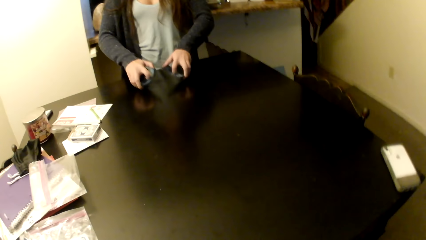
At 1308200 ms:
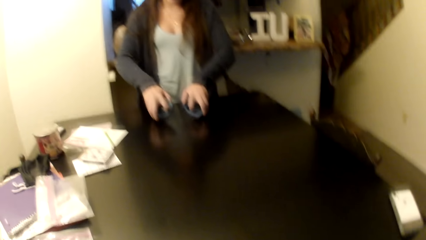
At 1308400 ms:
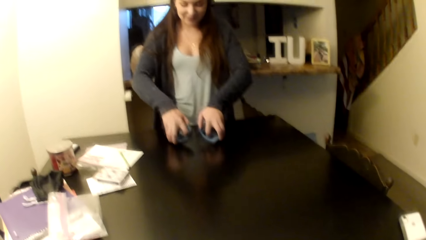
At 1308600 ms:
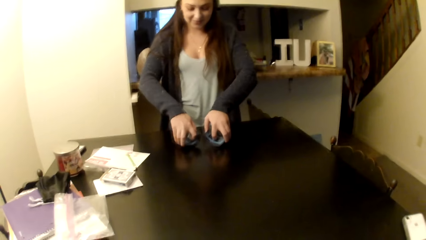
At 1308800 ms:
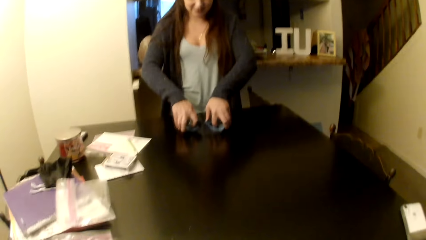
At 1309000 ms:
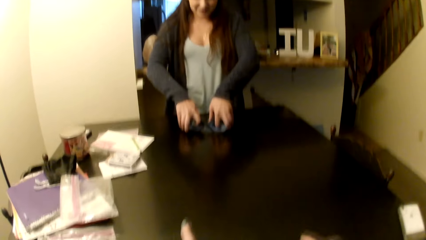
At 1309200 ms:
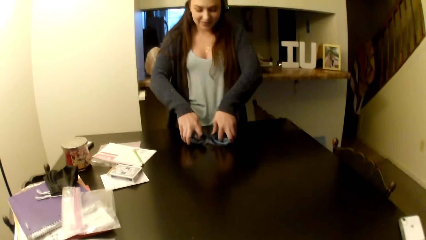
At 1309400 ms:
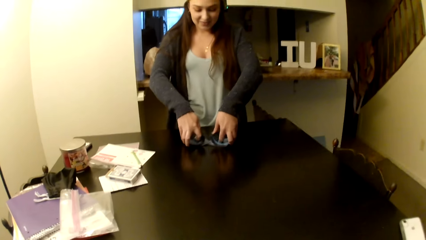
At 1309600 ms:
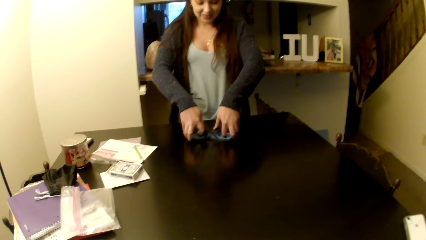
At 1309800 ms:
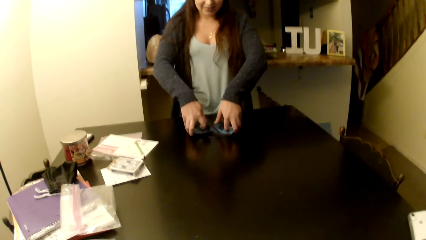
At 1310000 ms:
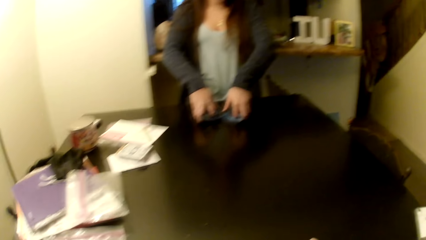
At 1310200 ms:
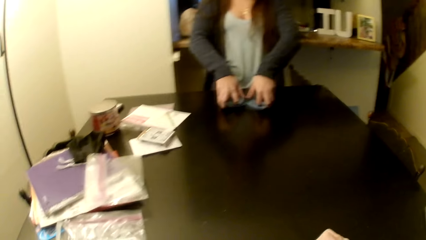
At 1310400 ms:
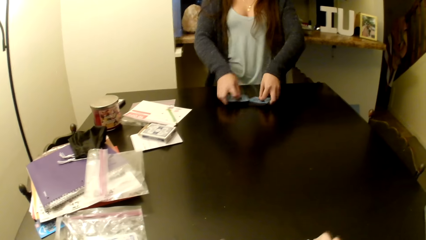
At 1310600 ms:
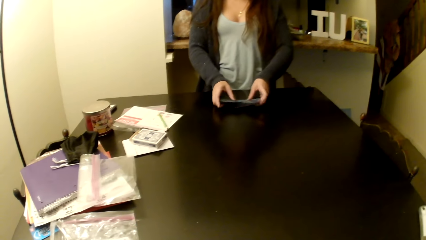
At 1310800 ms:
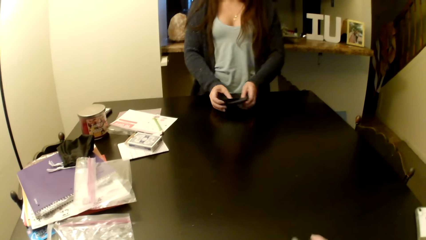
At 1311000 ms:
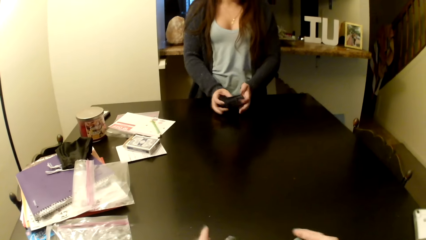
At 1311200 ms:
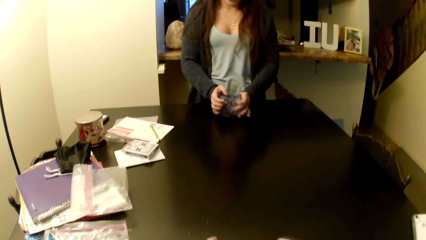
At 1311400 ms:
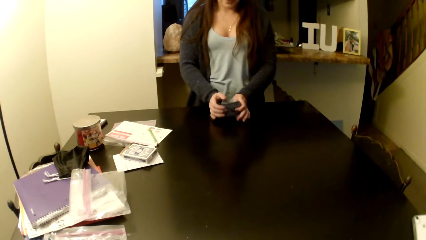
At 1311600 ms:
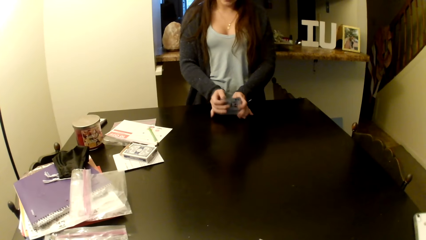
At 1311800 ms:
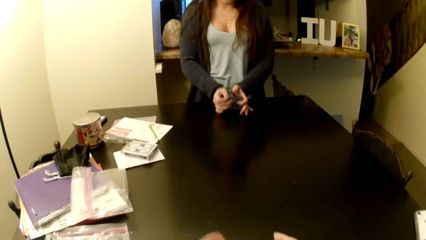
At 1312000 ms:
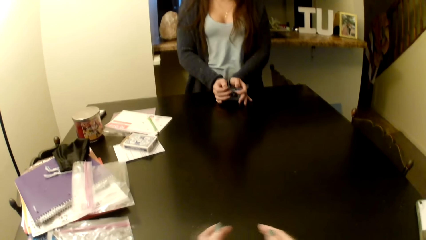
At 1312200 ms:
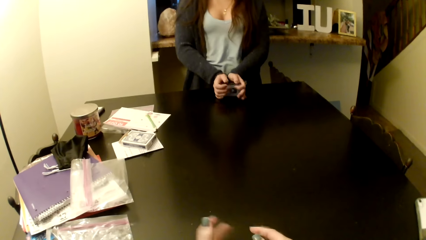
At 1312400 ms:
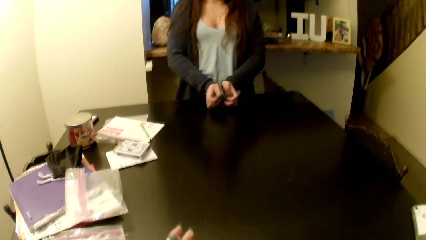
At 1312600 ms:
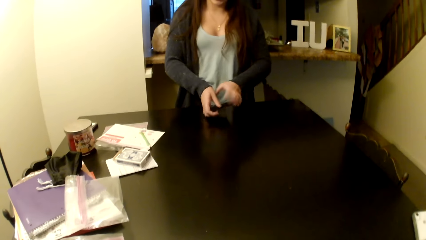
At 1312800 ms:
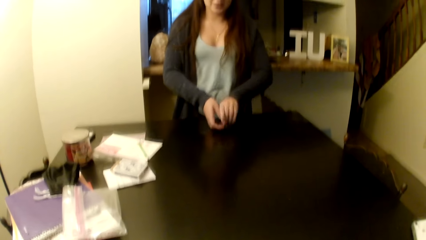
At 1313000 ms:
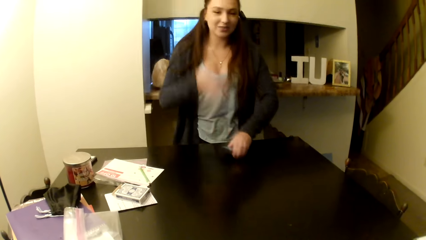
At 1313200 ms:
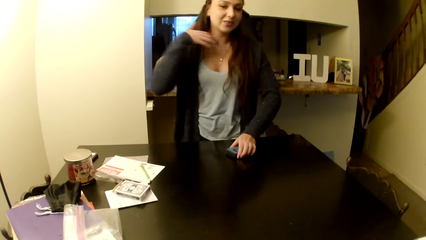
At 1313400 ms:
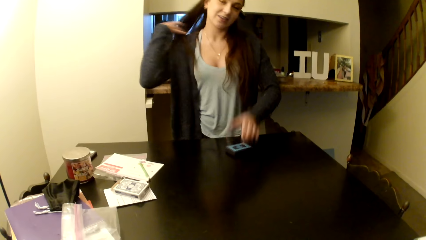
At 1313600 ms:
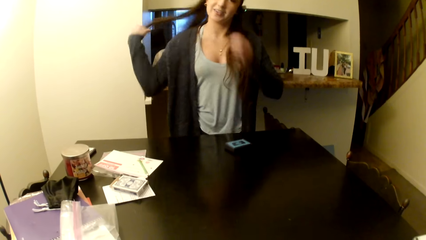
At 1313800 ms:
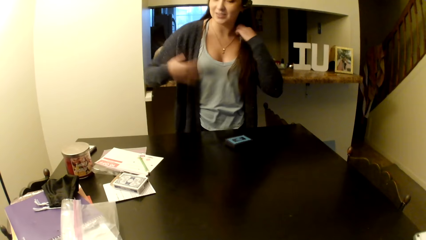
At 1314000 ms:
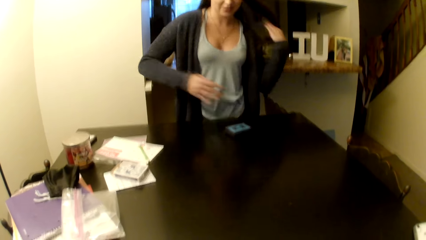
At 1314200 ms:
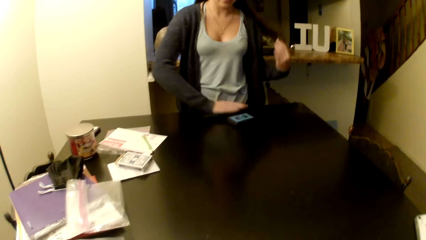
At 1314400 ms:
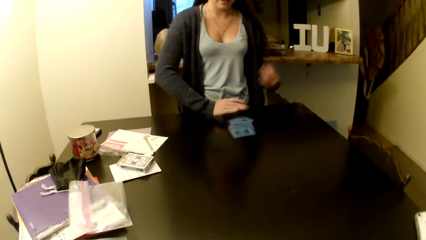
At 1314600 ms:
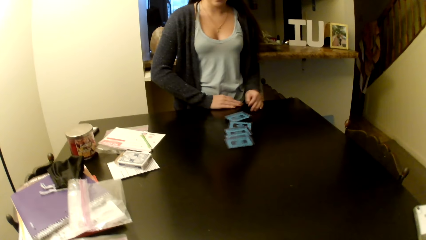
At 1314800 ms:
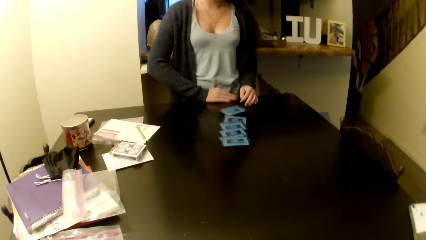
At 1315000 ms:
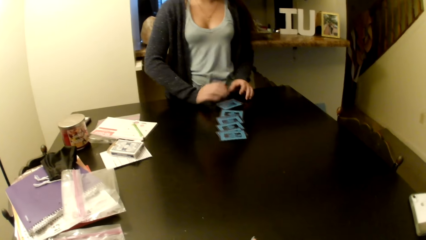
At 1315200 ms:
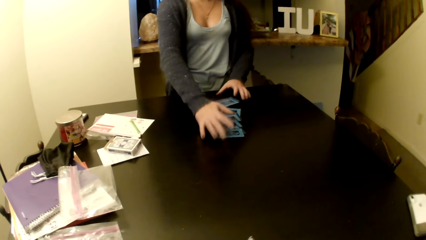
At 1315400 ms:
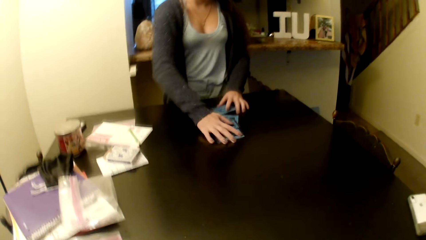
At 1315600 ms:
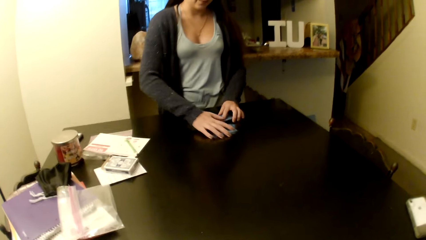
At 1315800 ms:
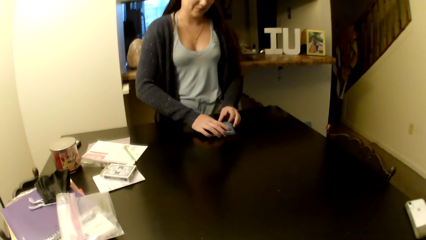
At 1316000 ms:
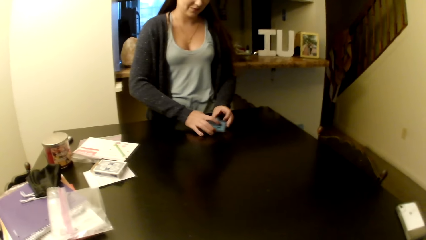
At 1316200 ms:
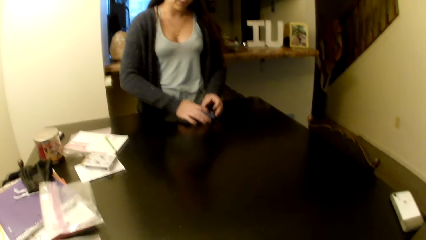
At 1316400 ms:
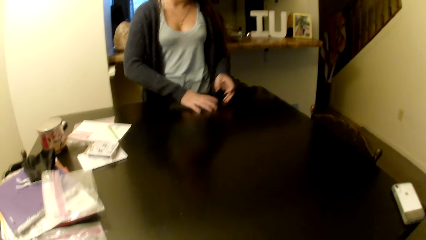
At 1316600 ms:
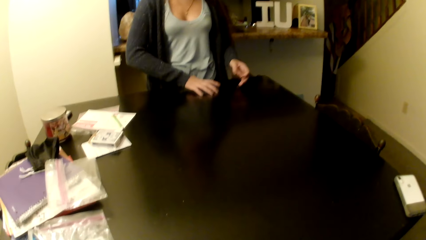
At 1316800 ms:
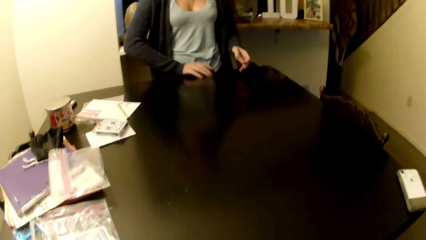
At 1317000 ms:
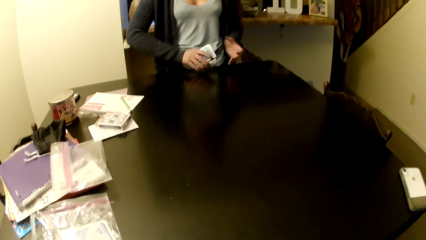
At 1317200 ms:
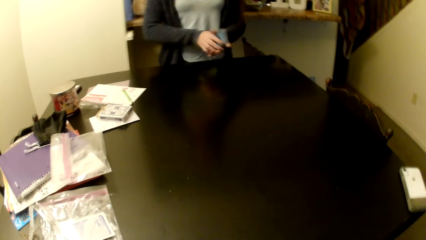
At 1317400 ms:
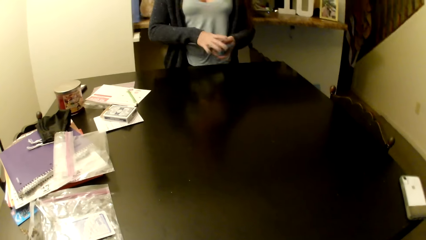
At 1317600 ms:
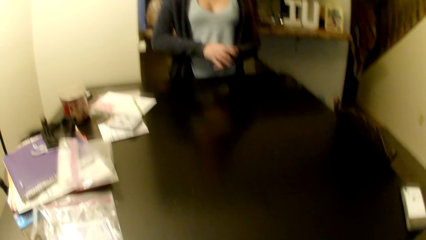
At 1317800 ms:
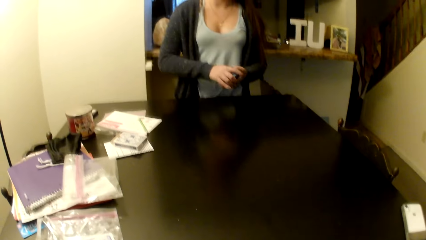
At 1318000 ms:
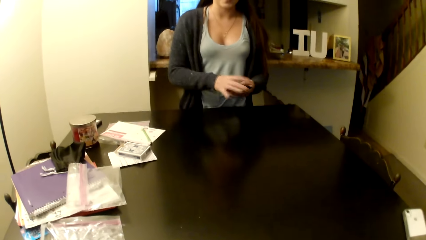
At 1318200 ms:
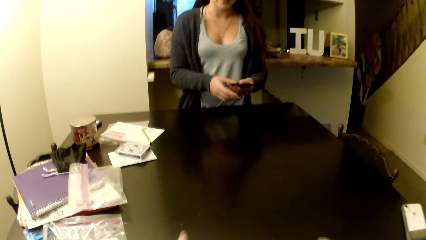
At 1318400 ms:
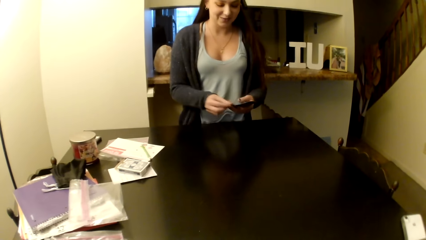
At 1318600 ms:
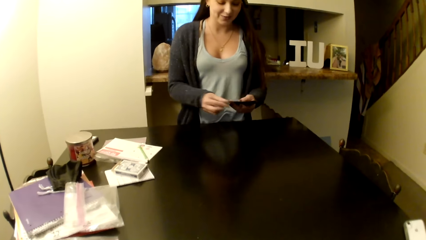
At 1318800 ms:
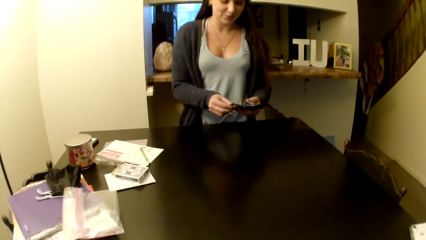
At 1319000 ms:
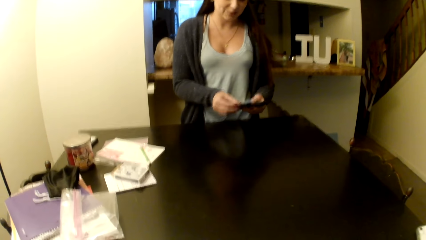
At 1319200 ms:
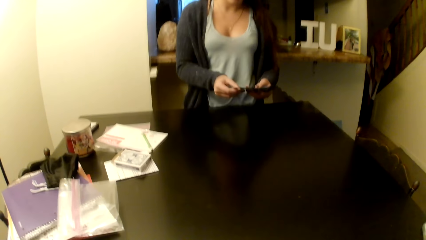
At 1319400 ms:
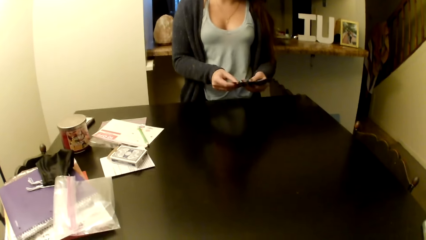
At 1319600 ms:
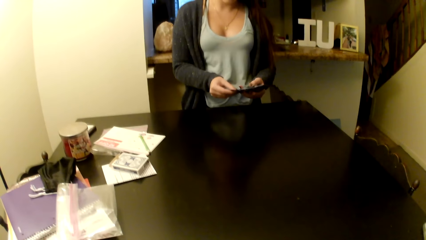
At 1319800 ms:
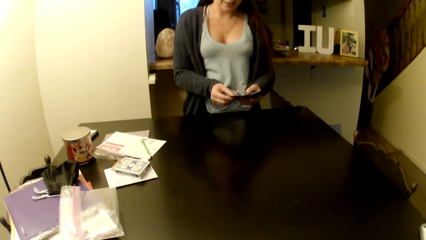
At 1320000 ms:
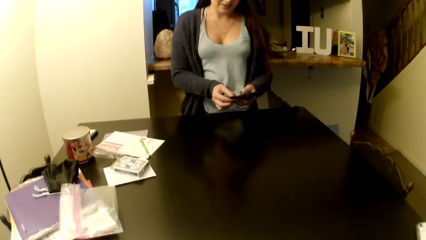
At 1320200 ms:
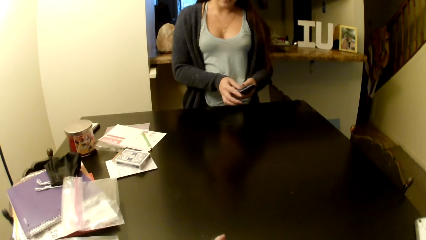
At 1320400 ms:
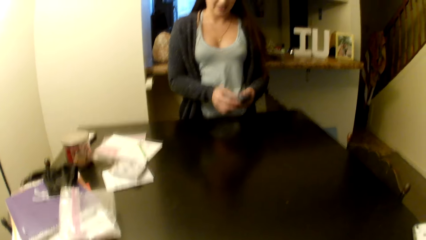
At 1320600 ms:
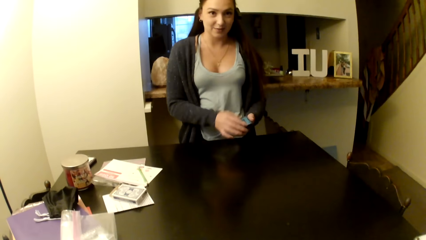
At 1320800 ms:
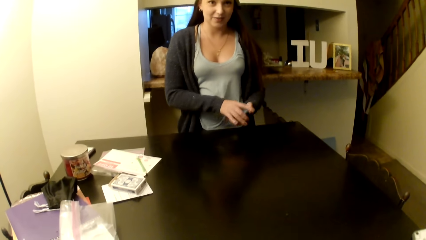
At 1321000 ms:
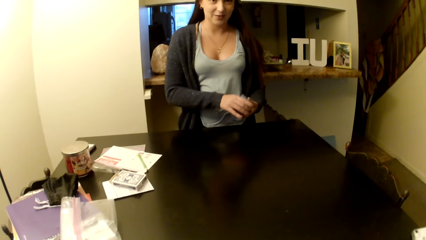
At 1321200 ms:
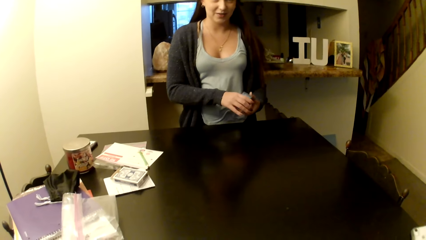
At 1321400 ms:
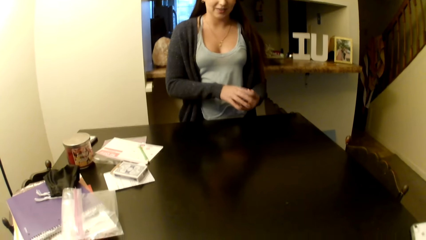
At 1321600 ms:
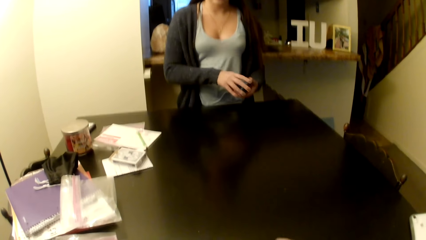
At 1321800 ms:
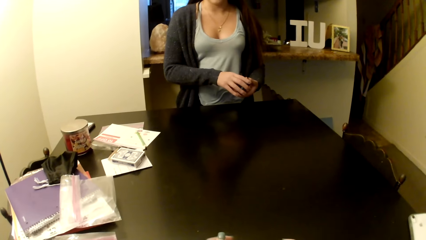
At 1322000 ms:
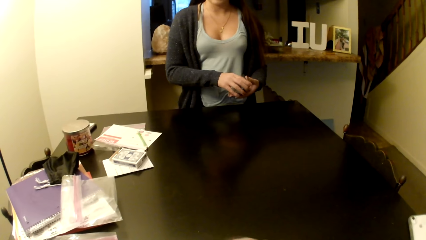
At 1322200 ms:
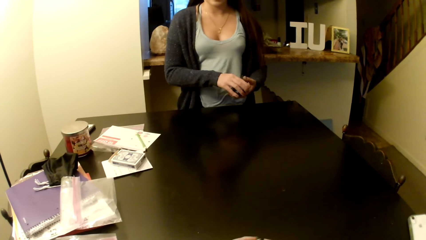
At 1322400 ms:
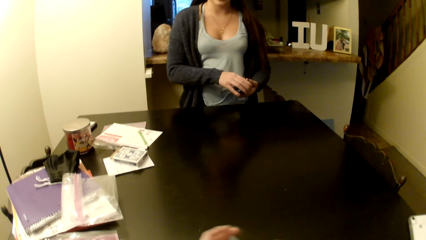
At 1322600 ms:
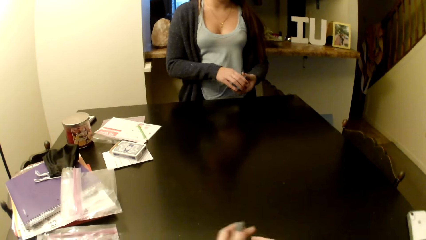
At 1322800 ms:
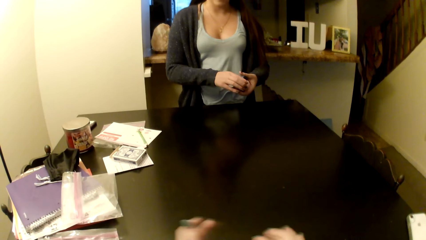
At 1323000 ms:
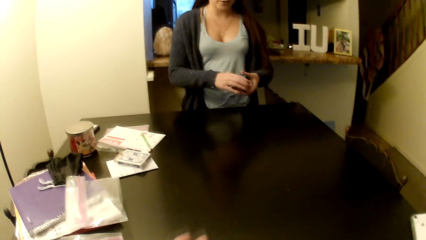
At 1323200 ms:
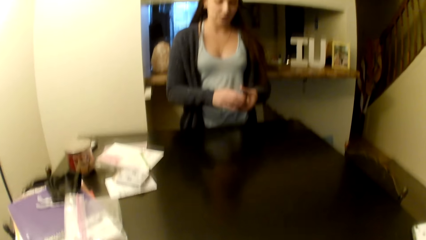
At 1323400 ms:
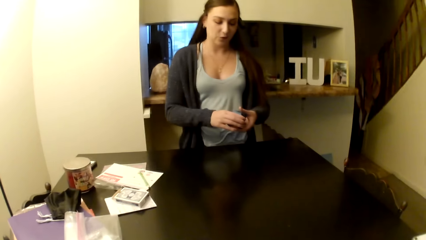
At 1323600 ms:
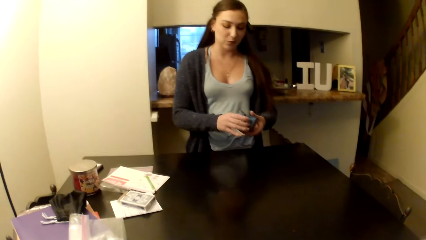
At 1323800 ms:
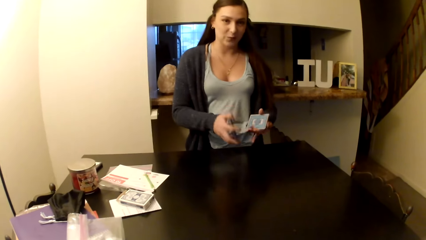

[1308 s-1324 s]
A woman puts her cards on the table. The woman spreads her cards, pushes the cards. The woman picks her cards. The woman shuffles her cards.
